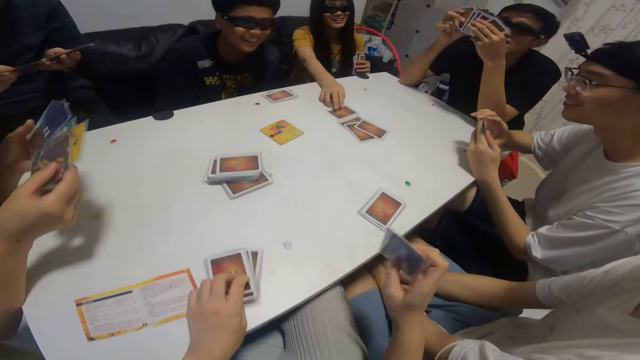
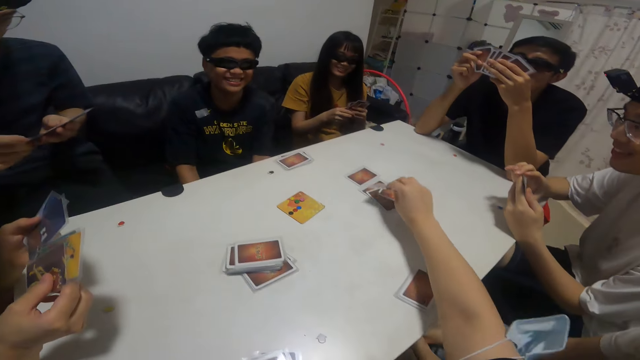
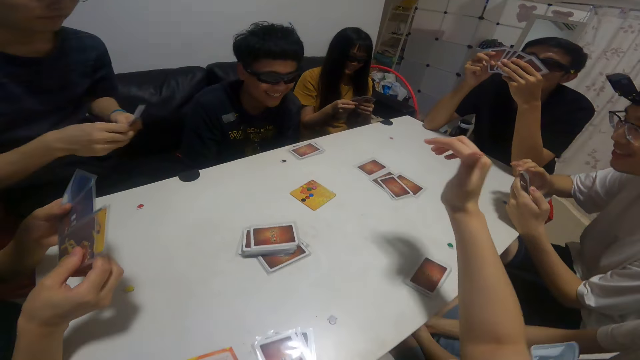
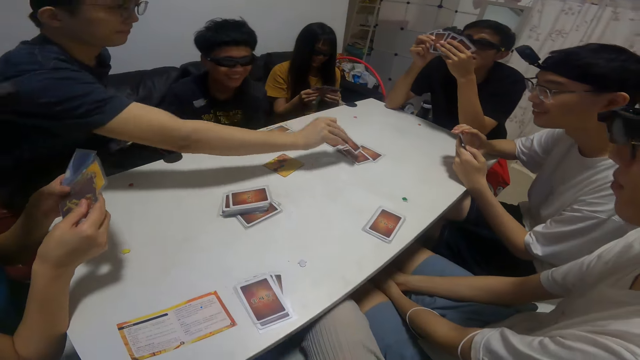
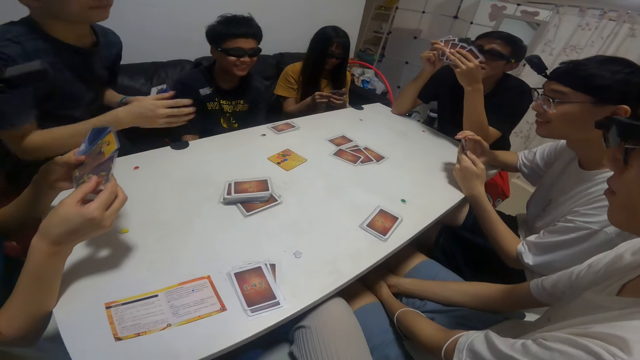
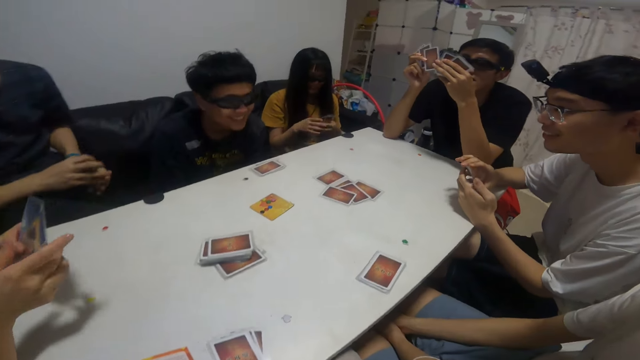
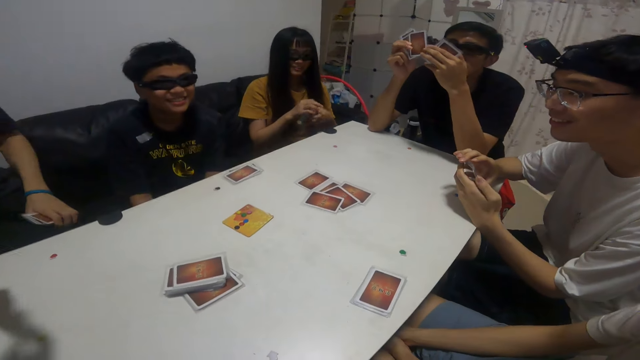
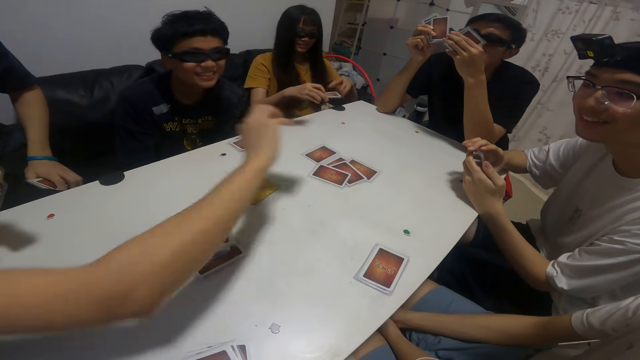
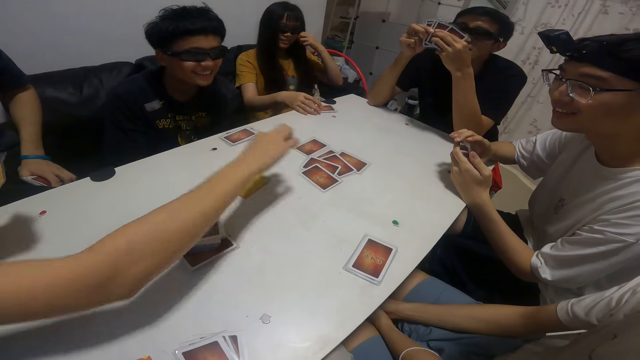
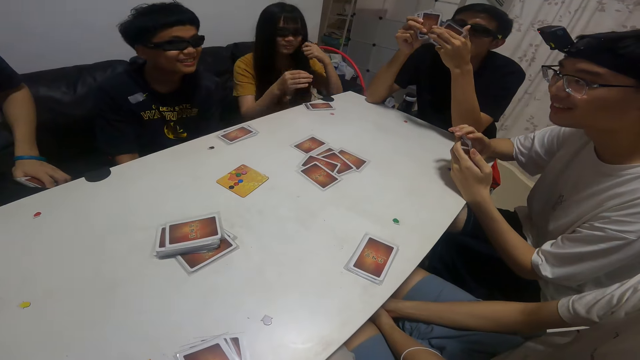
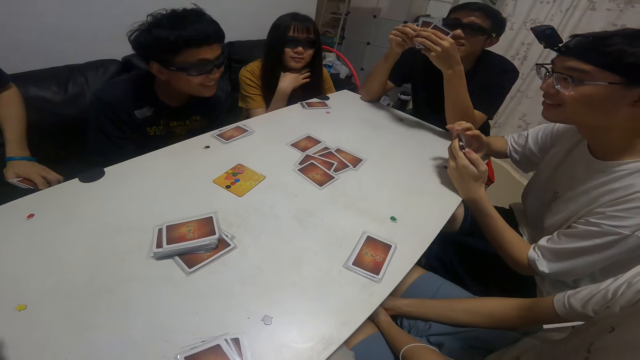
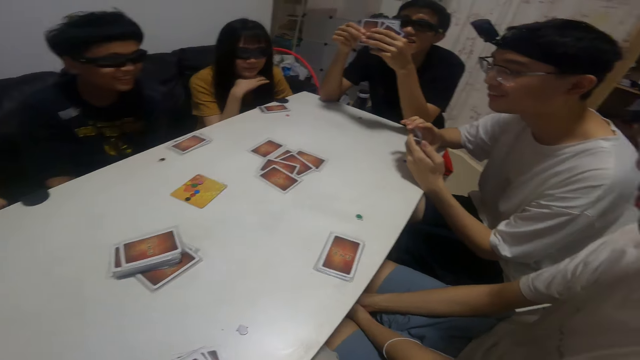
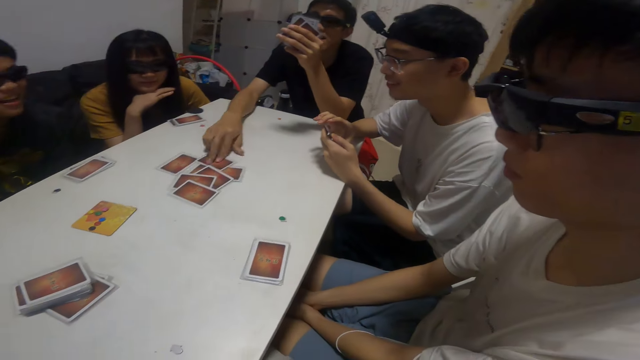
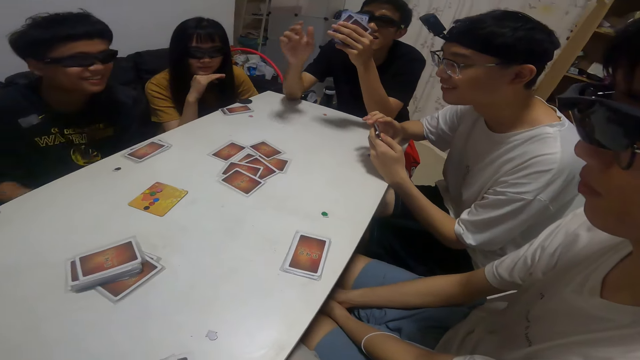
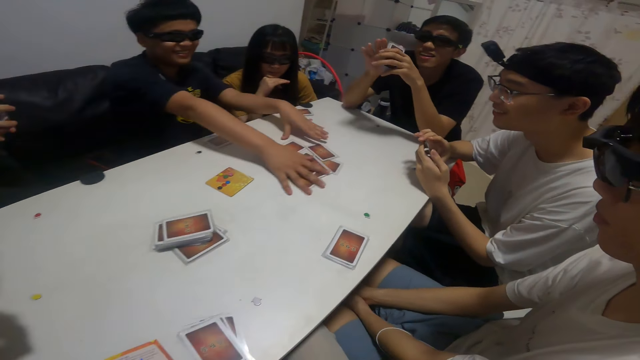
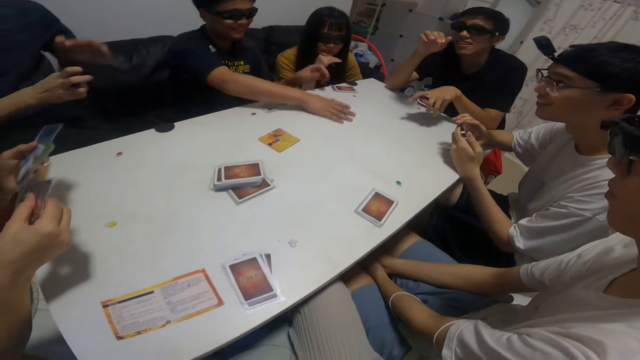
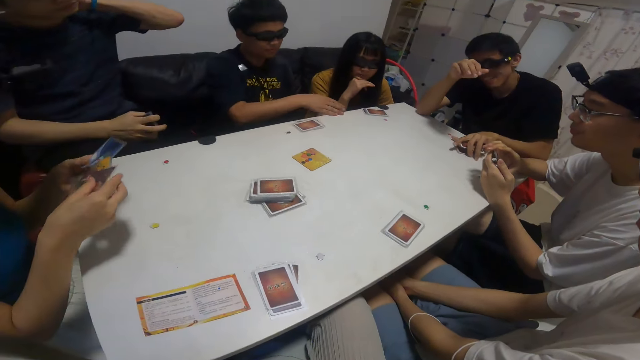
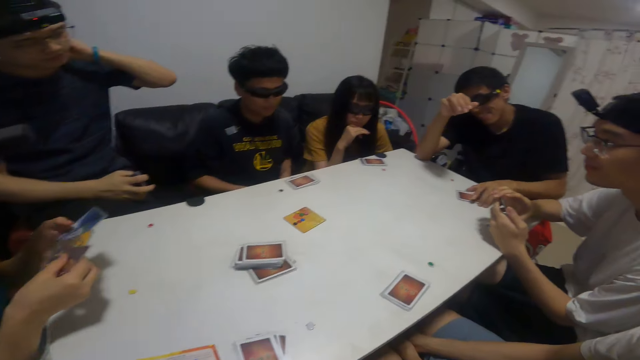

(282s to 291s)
The girl drops a card on the table with her right hand. The camera wearer drops the cards on the table with his right hand. A boy drops a card on the table with his right hand. A woman looks at the cards. A lady plays another card on the table with her right hand. A man plays another card on the table with his right hand. Another boy gathers the cards on the table with both hands.

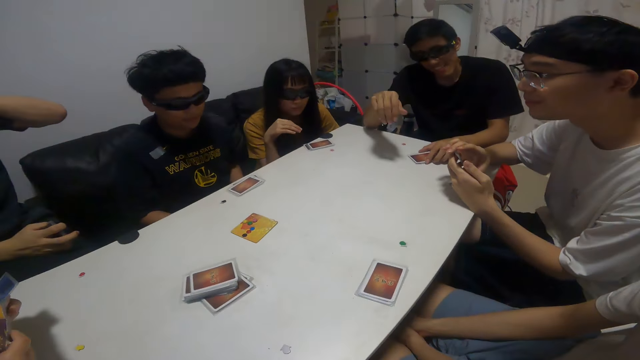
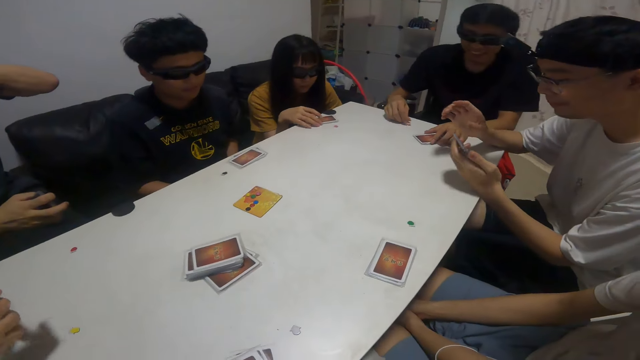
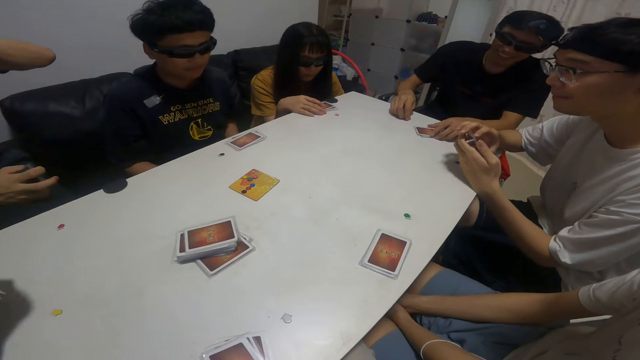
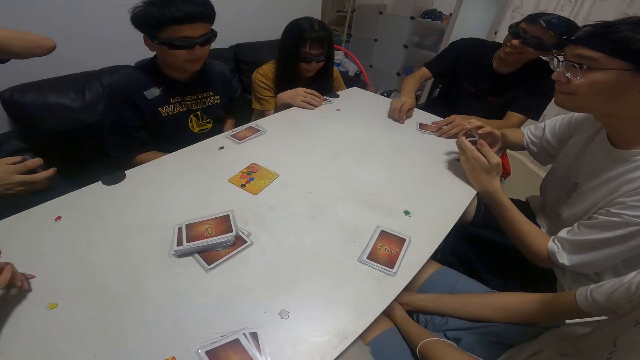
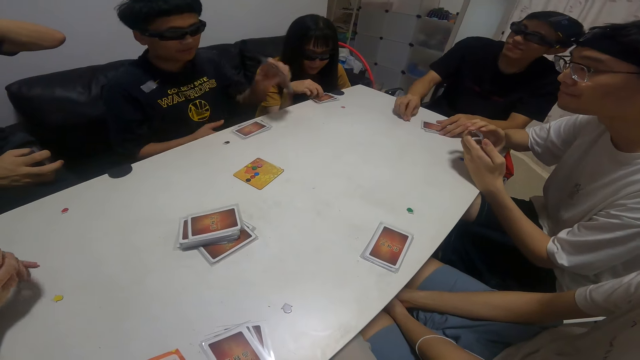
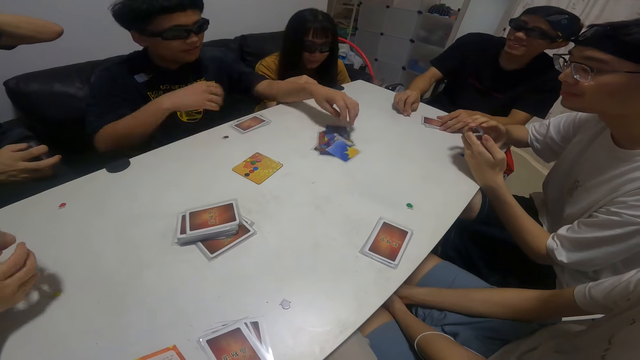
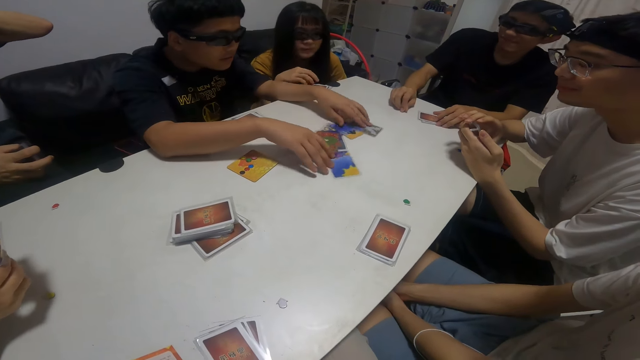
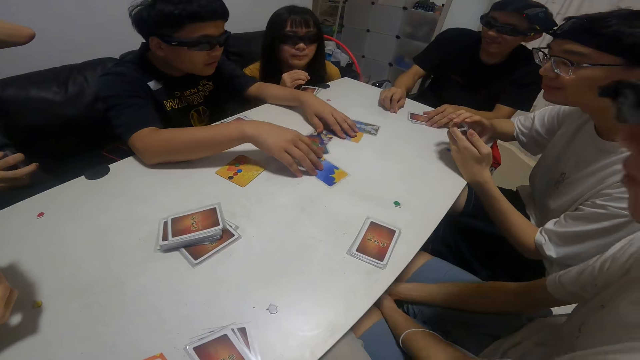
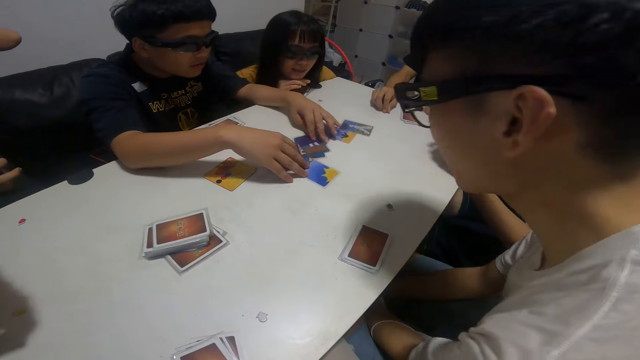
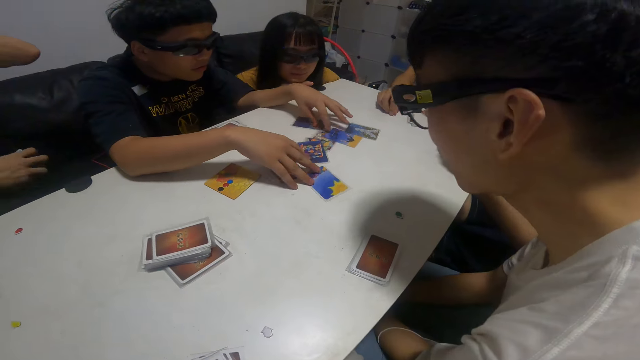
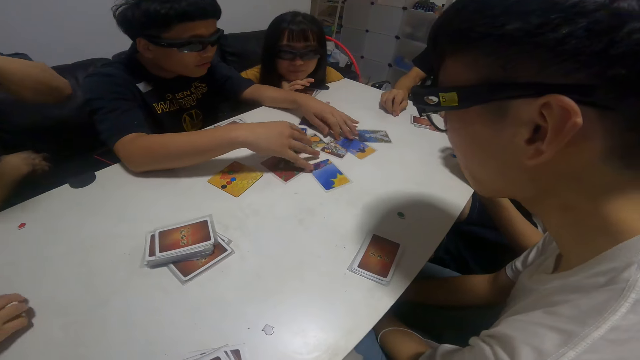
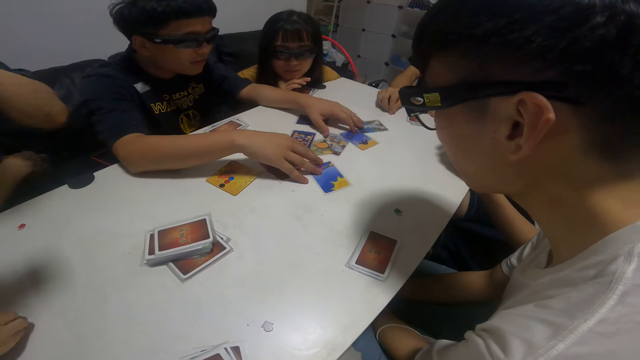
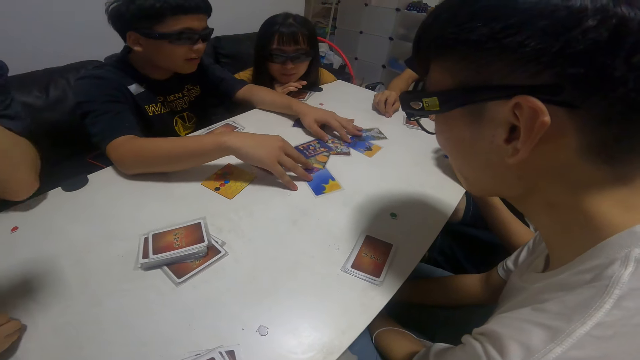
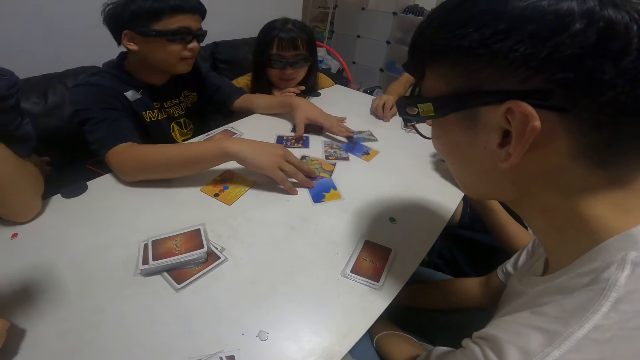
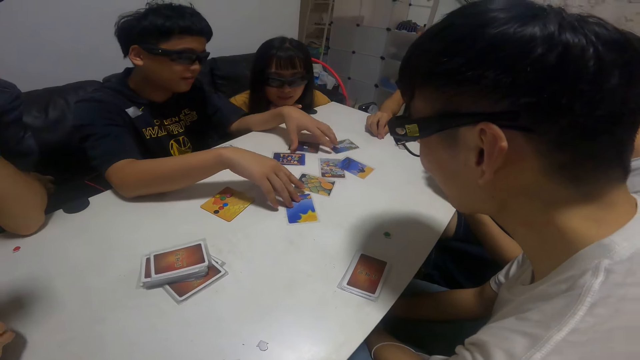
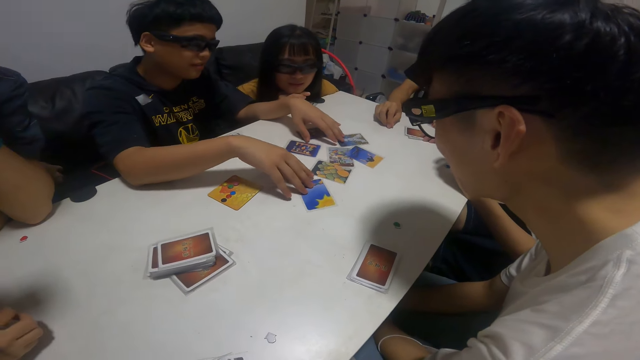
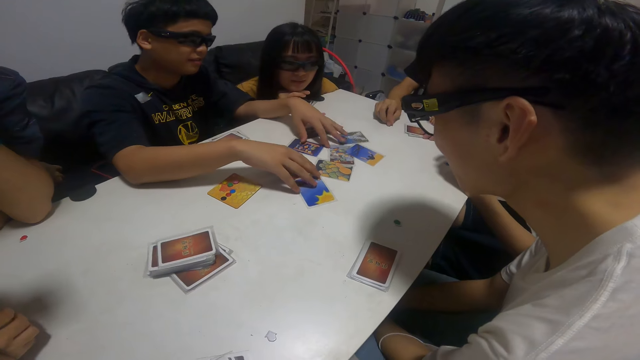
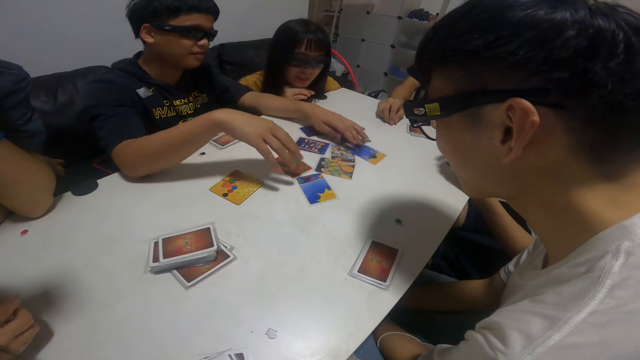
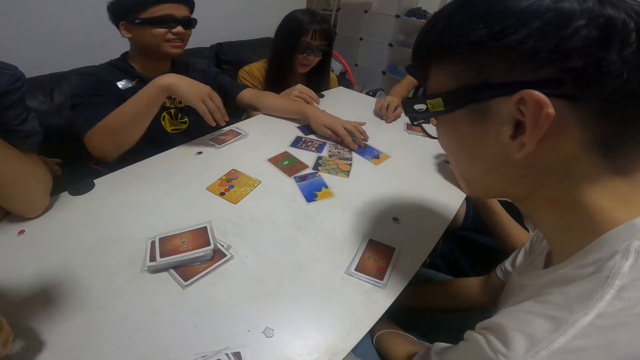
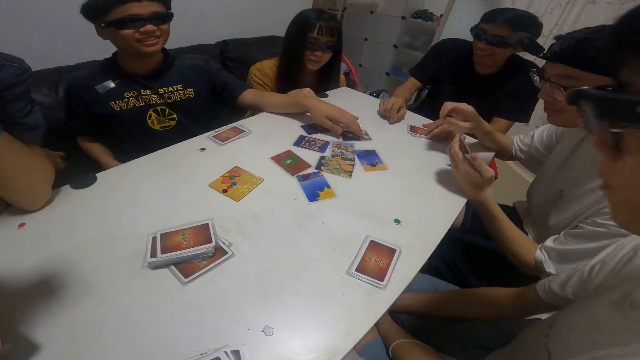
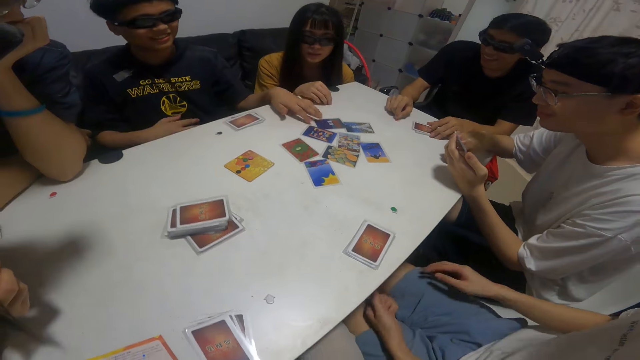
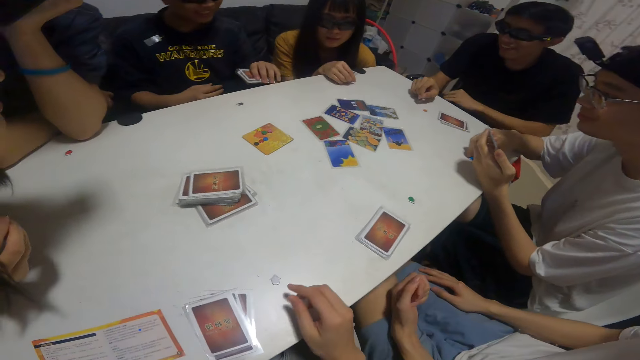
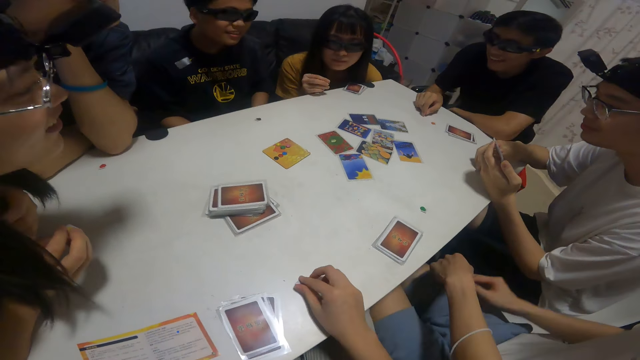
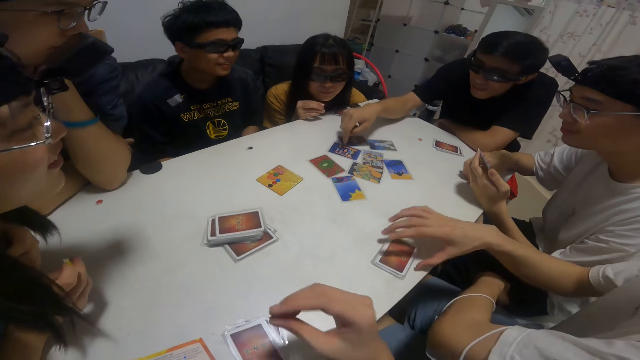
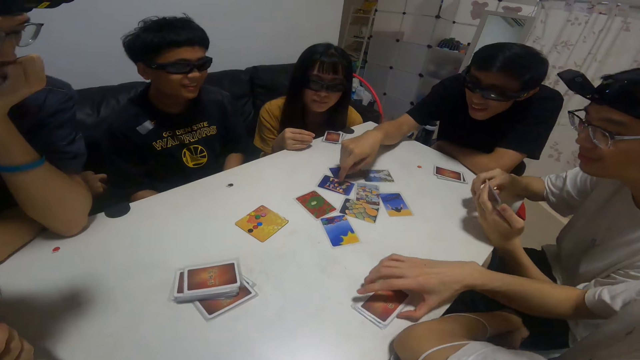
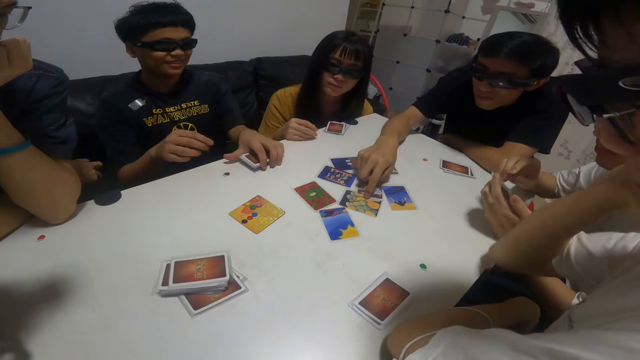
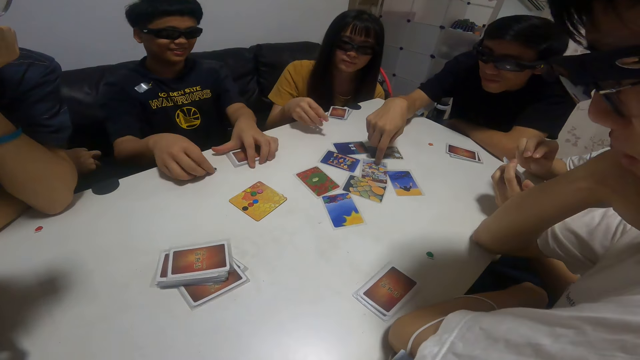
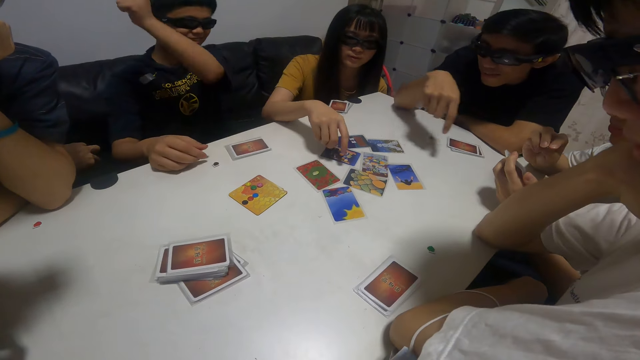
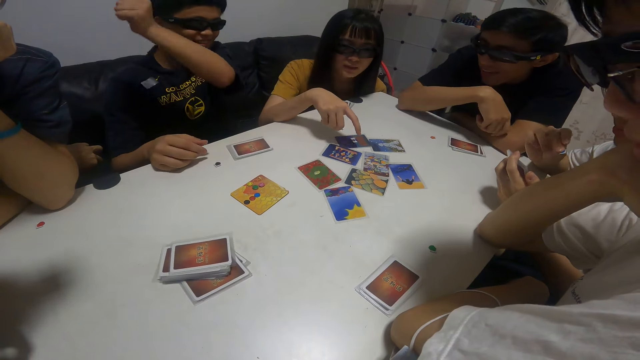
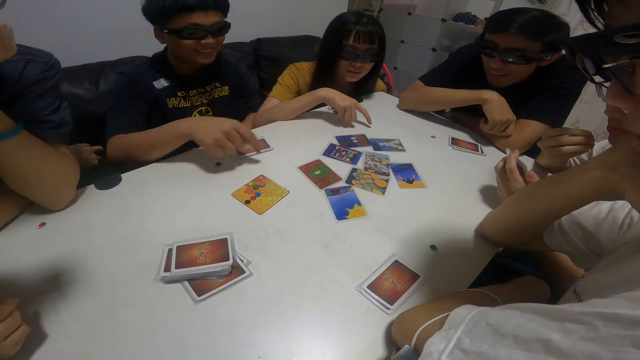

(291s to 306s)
The camera wearer looks around. The boy drops the cards on the table with both hands and sorts the cards on the table with both hands. The camera wearer interacts with the group of people. The boy picks some cards from the table with his left hand. The camera wearer collects something. A man adjusts some cards on the table with his right hand. Another man points to the cards on the table with his left hand. The girl points to the cards on the table with her right hand.
